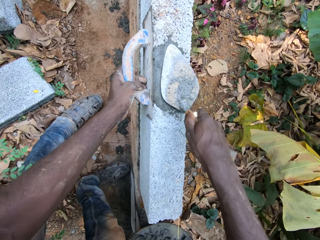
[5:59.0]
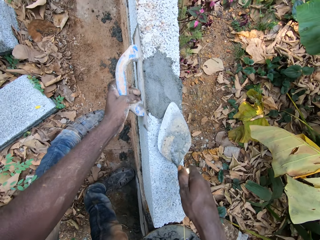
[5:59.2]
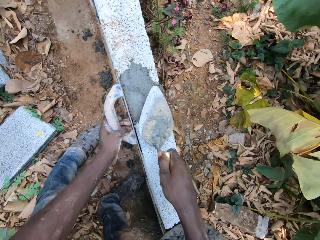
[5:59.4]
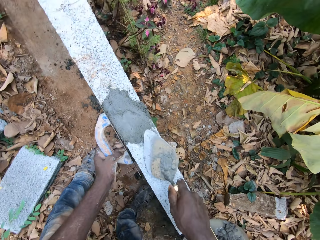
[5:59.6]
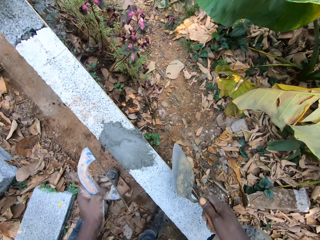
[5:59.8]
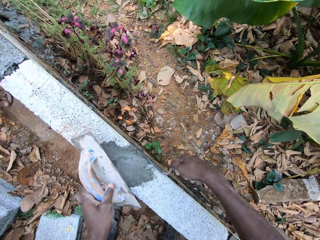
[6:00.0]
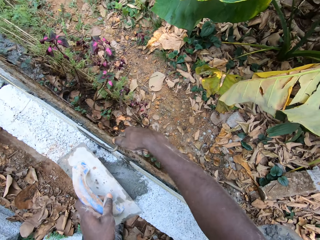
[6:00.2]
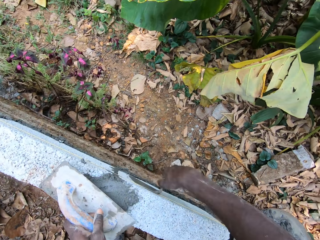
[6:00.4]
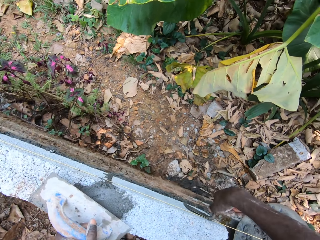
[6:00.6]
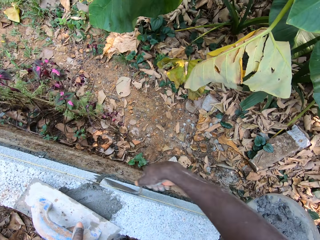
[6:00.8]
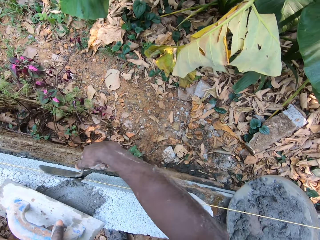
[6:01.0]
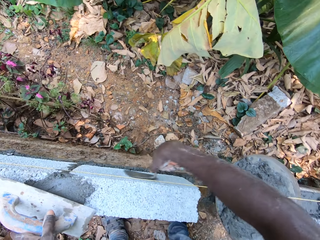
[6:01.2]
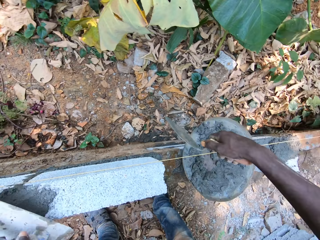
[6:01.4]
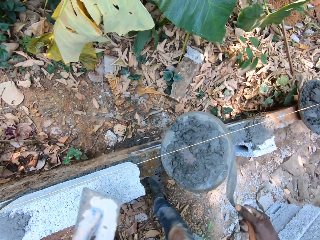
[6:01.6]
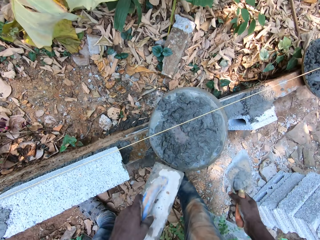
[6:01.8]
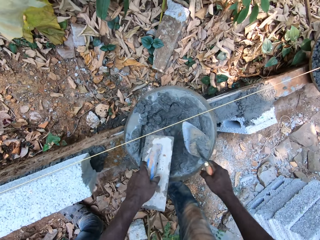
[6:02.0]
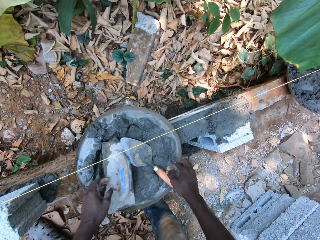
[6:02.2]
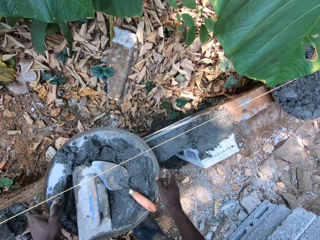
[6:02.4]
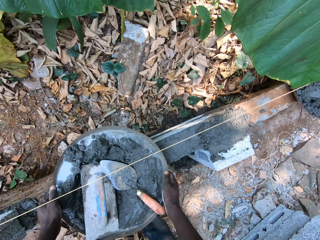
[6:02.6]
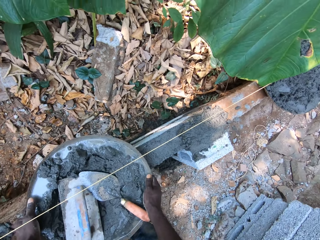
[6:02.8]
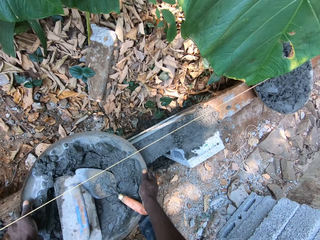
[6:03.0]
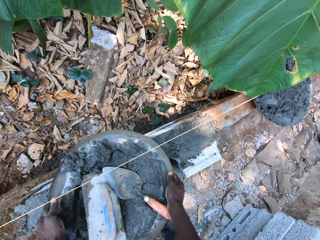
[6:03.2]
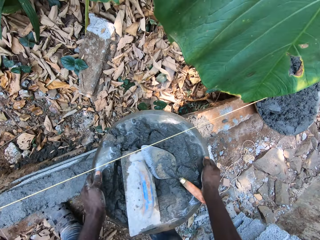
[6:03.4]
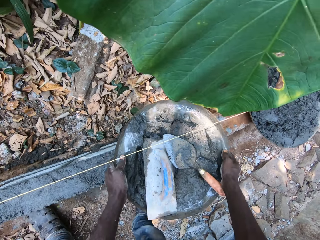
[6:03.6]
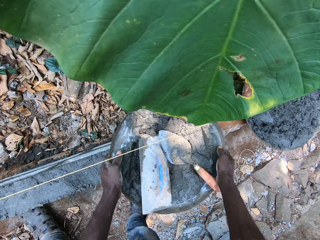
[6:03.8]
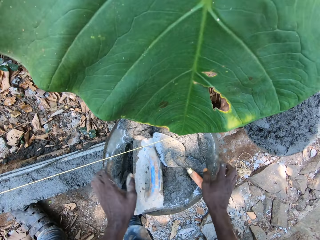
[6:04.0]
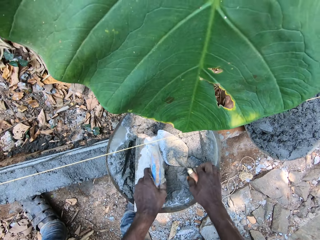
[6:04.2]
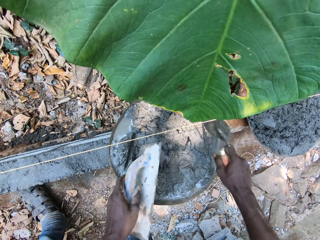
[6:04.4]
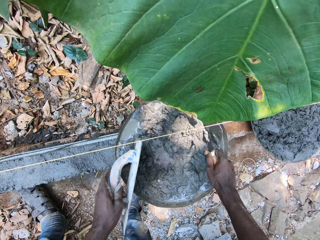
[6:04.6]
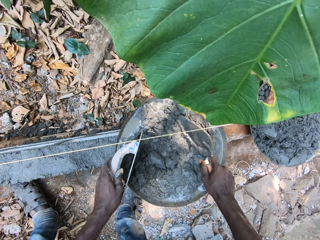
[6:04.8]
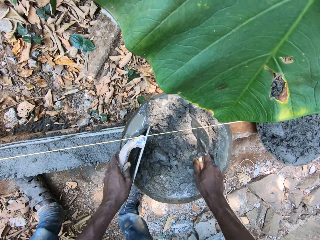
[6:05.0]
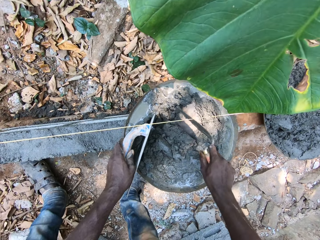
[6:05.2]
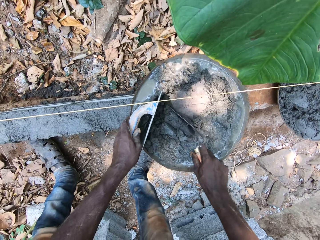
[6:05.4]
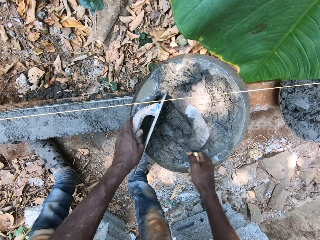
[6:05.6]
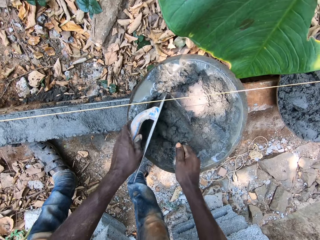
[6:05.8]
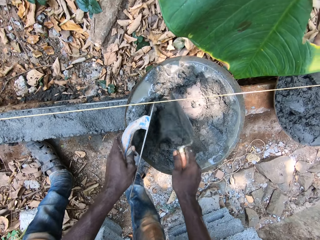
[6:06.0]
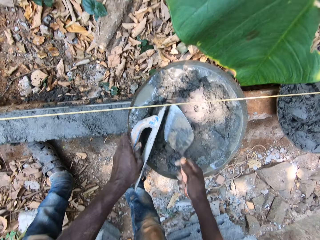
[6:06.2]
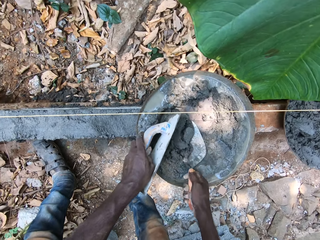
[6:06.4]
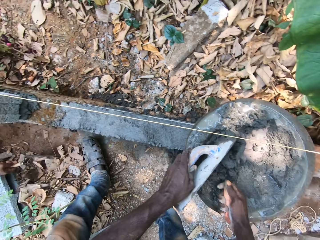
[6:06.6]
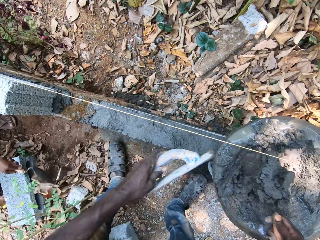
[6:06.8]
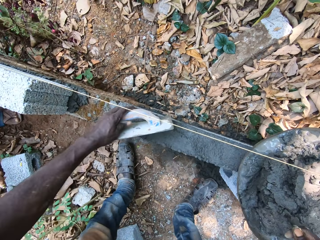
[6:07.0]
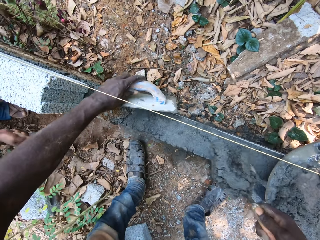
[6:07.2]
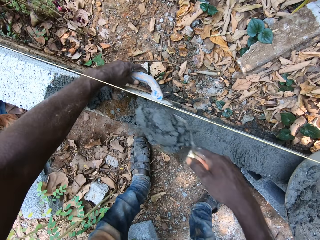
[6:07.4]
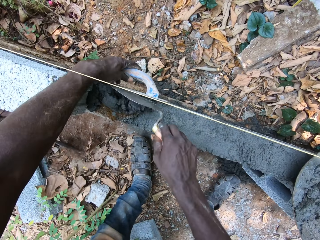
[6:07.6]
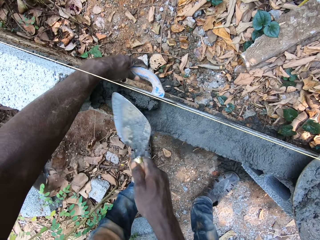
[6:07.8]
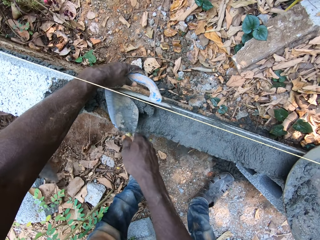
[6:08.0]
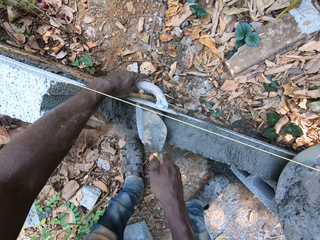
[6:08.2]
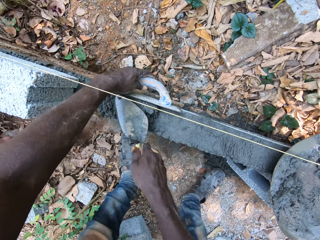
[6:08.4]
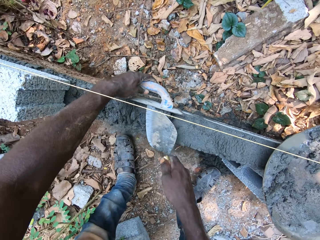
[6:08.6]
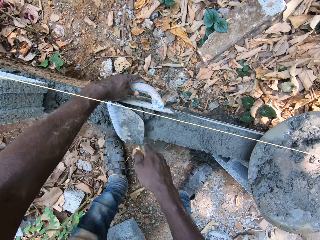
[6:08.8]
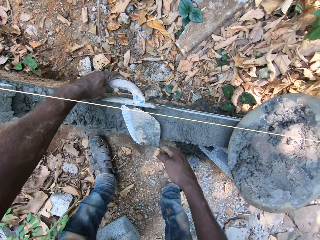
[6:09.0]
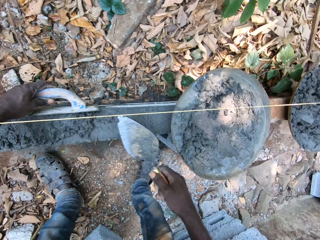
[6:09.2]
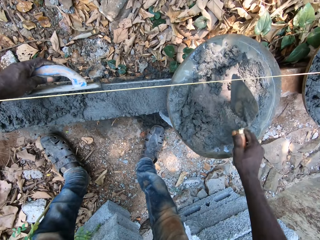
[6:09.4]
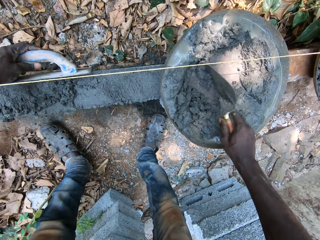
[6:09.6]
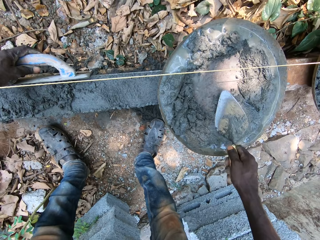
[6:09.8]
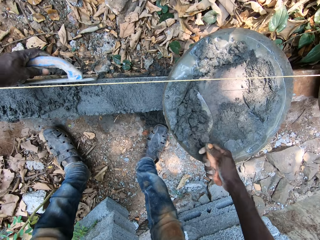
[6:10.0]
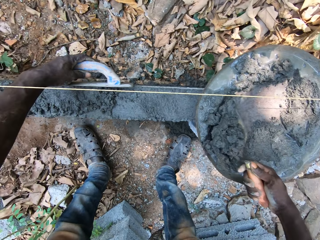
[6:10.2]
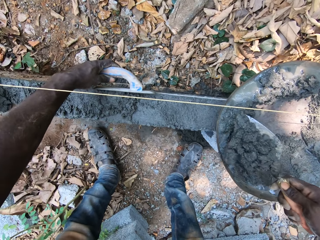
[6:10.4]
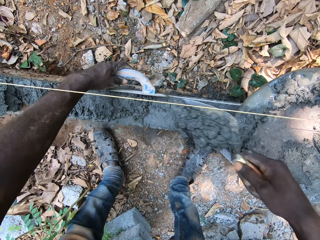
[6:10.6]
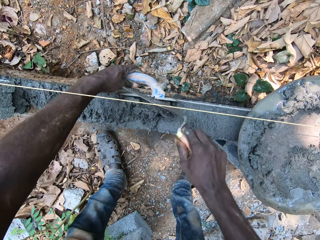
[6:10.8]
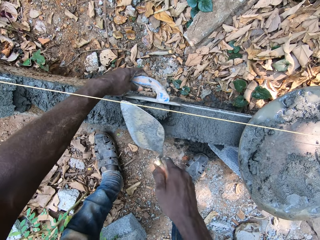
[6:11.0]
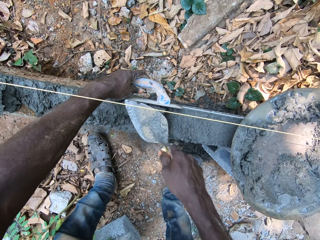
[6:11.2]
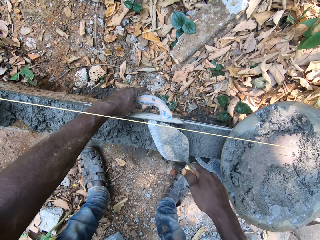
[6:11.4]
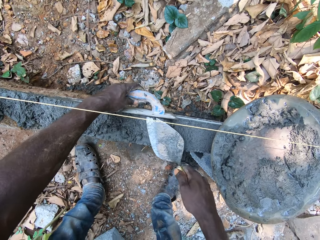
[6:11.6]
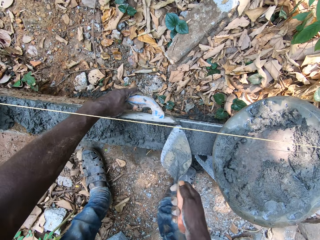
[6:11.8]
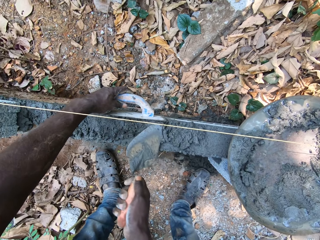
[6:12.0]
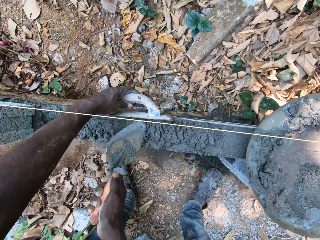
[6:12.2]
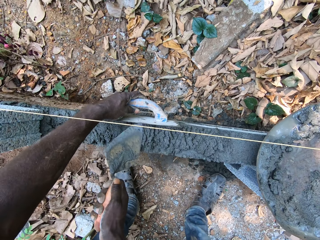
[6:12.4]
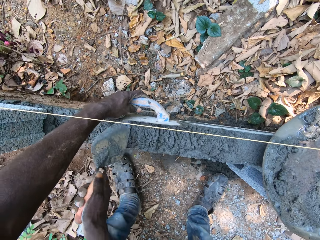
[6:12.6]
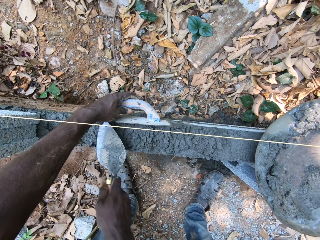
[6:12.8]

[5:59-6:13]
The camera wearer puts down a wooden float. They put a trowel in the cement. They move a container of cement. They pick up the trowel in the cement. They pick up the wooden float. They mix the cement with the trowel. They scoop the cement with the trowel. They smear the cement on the building structure. They scoop the cement with the trowel. They smear the cement on the building structure.

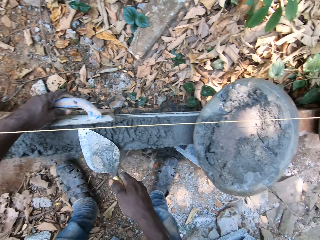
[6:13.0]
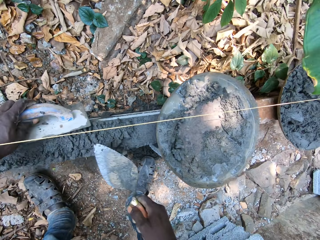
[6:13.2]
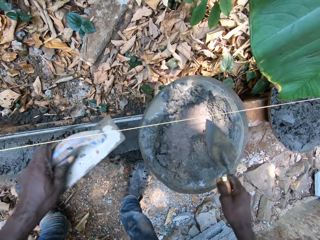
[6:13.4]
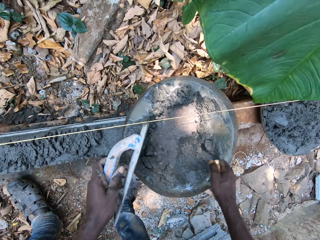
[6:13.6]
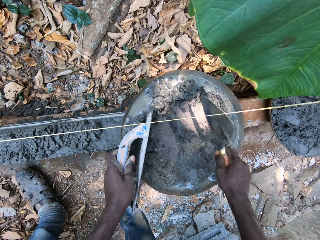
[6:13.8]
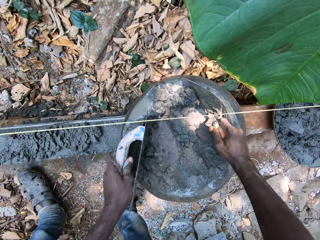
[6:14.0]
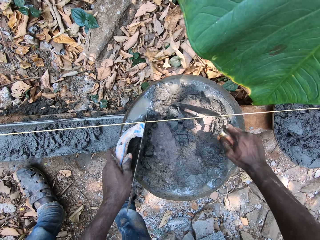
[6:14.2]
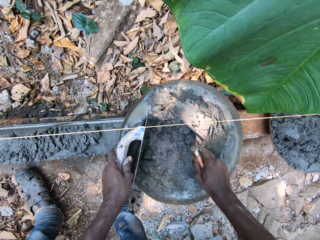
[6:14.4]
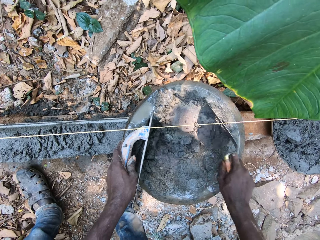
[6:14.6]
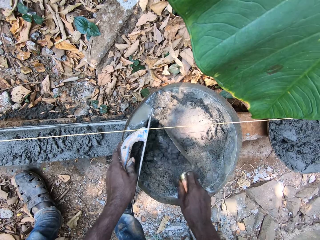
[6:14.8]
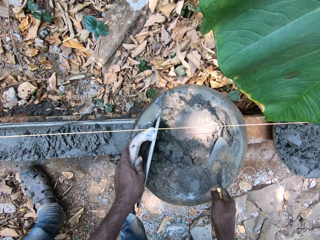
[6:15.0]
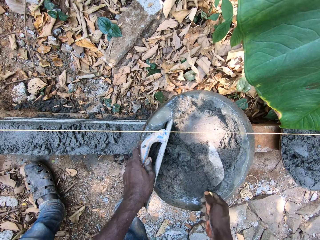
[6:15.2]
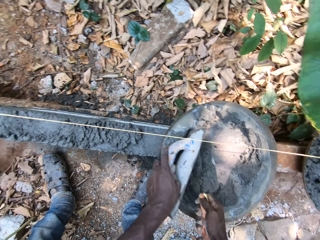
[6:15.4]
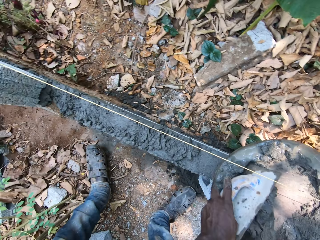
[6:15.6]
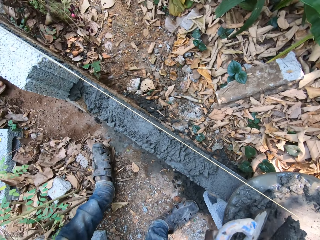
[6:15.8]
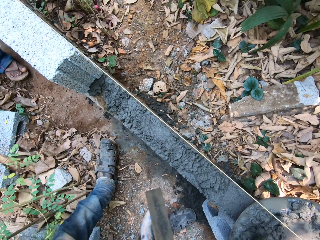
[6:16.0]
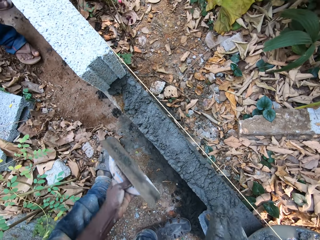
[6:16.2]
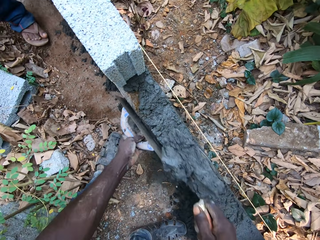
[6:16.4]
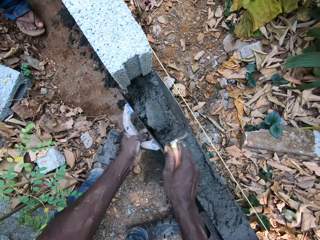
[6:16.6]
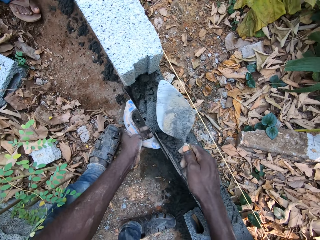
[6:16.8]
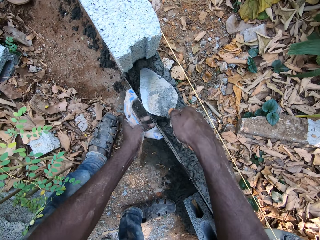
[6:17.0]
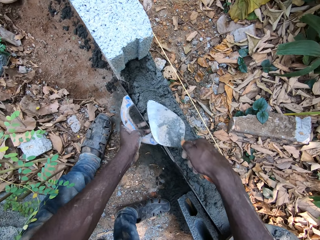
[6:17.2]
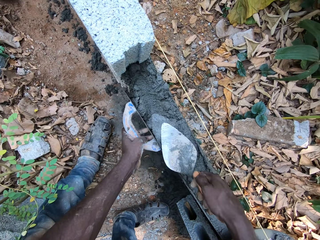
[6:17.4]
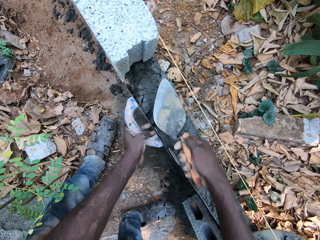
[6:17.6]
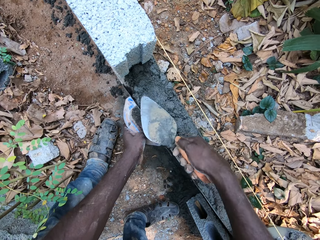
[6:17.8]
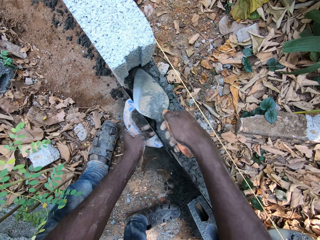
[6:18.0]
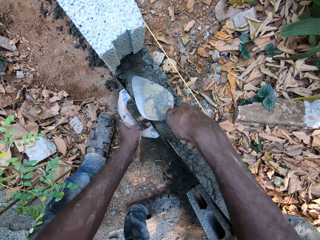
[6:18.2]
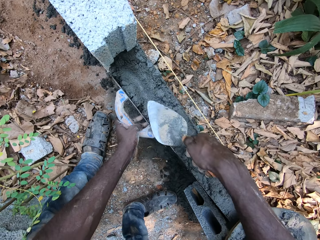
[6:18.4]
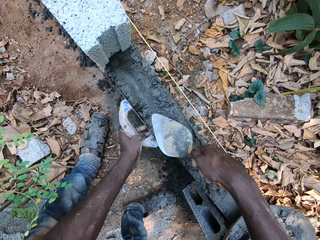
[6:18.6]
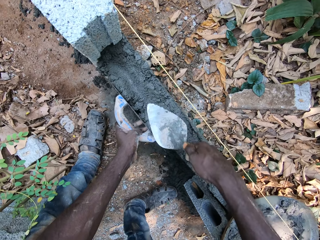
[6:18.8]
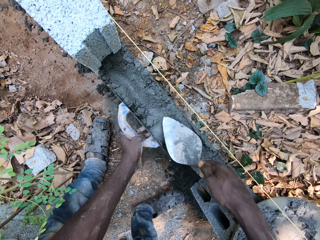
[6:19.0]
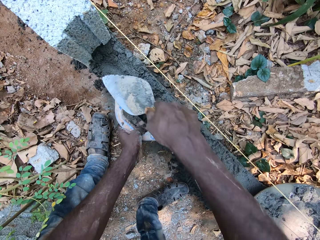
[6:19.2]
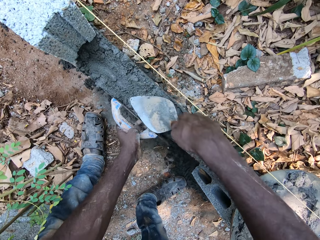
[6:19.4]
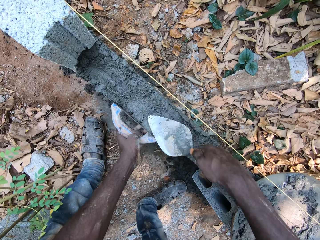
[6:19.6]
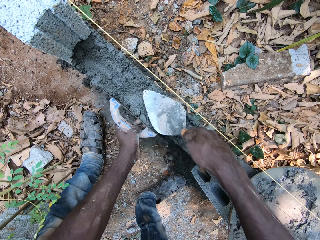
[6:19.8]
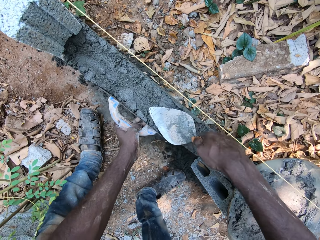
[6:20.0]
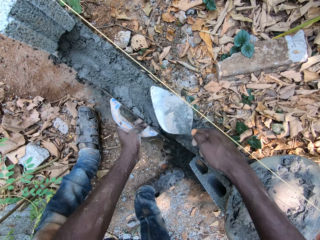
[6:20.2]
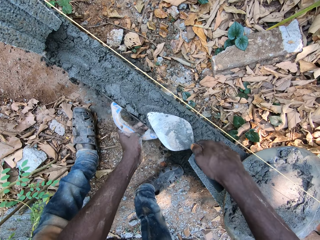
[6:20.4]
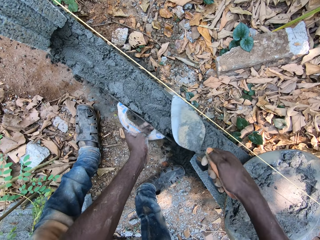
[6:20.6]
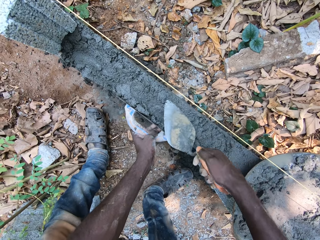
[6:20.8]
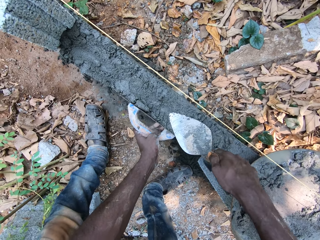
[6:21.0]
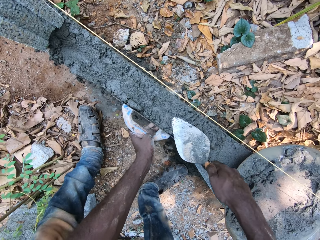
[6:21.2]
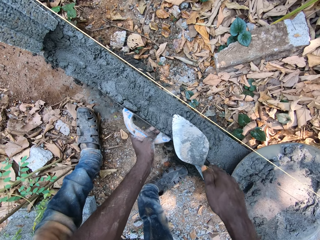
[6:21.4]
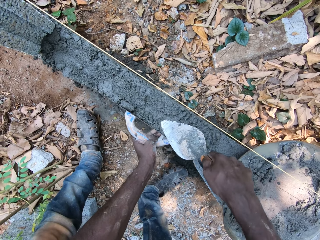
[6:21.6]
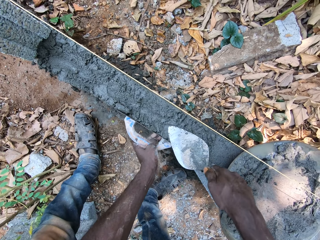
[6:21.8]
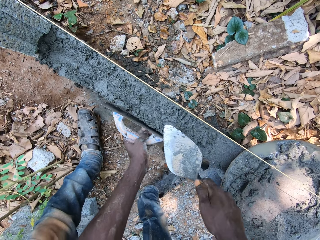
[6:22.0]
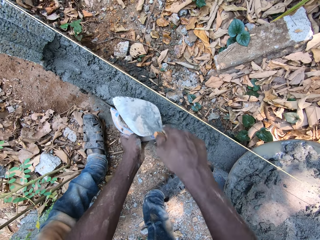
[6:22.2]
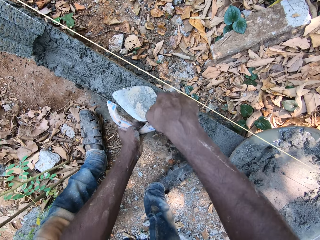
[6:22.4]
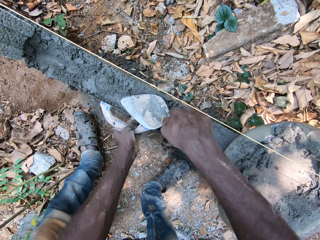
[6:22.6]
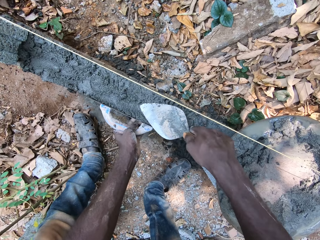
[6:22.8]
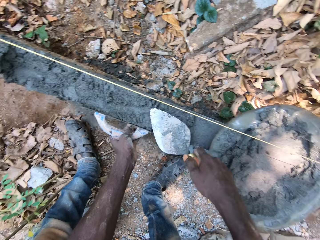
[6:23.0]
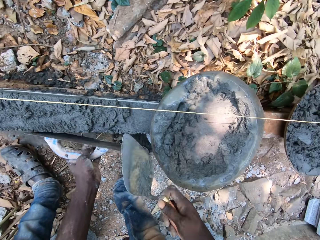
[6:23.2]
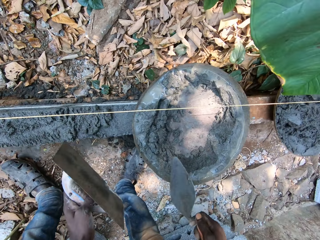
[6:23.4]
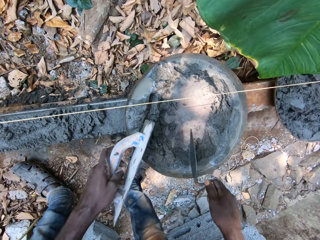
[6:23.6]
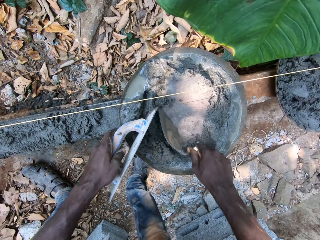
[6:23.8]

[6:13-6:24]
The camera wearer mixes cement with a trowel. They scoop the cement with the trowel. They smear the cement on the building structure. They converse with a person. The person converses with the camera wearer.
